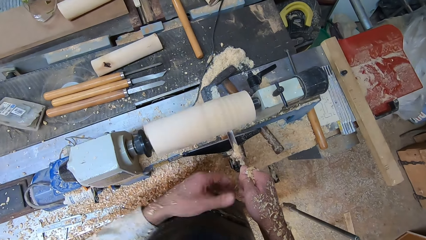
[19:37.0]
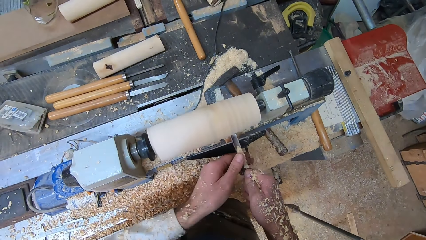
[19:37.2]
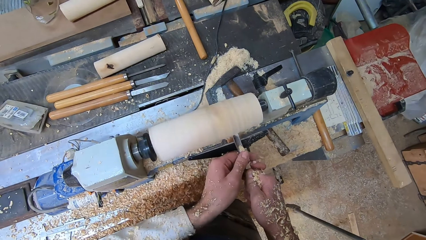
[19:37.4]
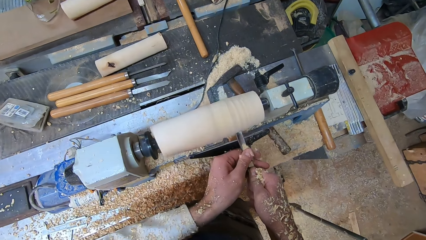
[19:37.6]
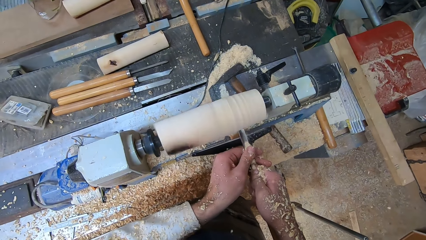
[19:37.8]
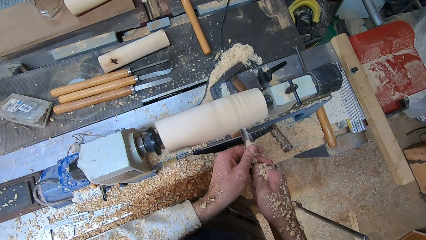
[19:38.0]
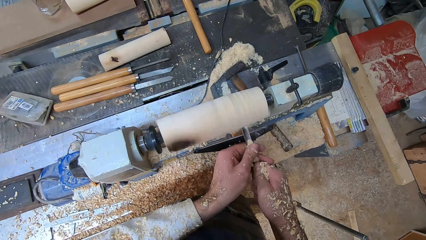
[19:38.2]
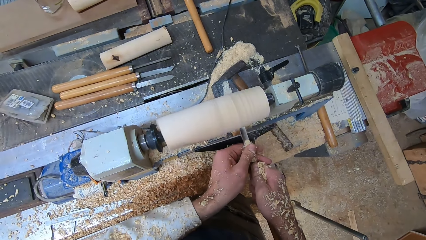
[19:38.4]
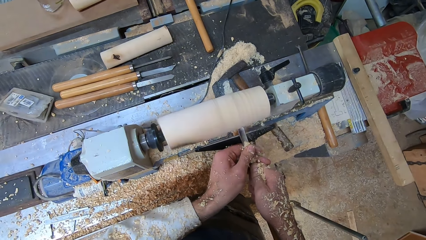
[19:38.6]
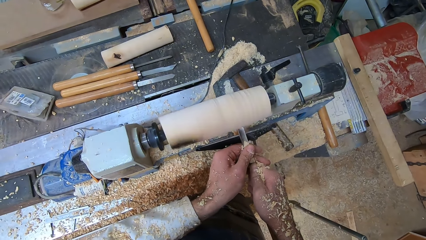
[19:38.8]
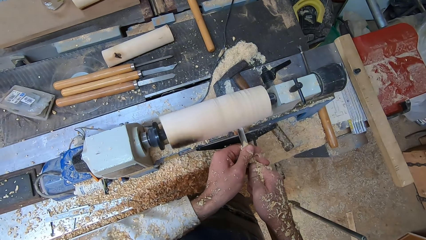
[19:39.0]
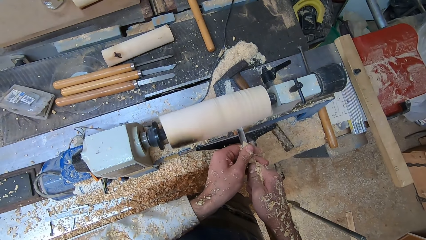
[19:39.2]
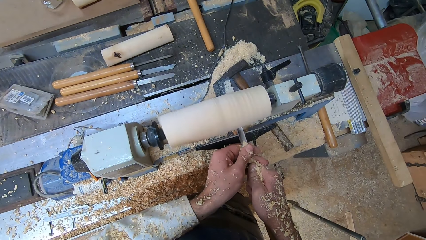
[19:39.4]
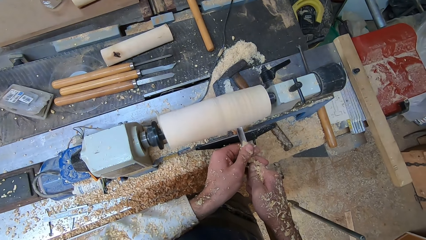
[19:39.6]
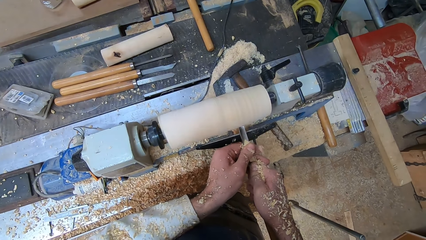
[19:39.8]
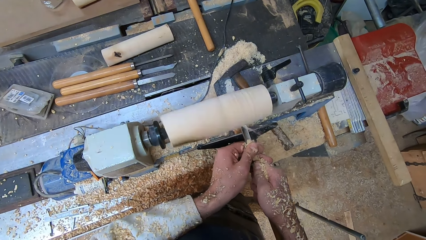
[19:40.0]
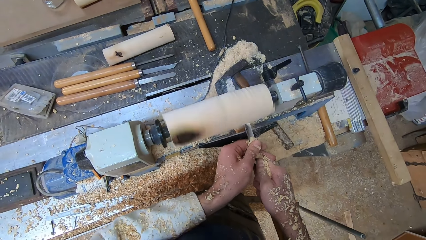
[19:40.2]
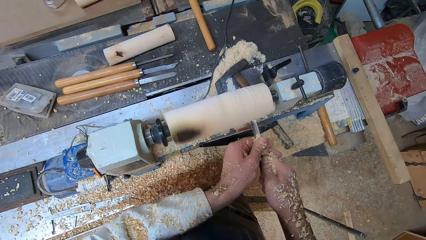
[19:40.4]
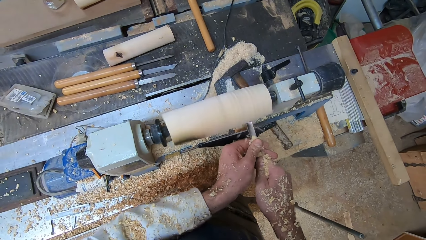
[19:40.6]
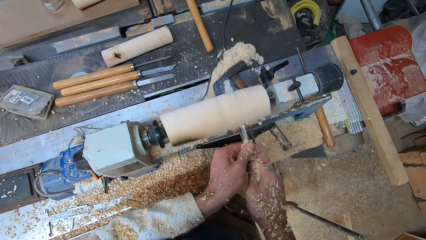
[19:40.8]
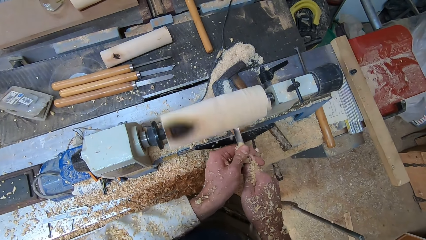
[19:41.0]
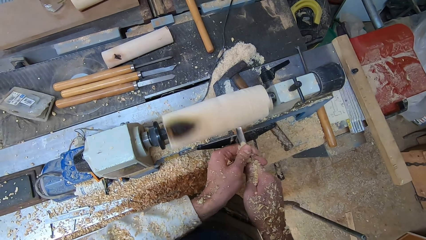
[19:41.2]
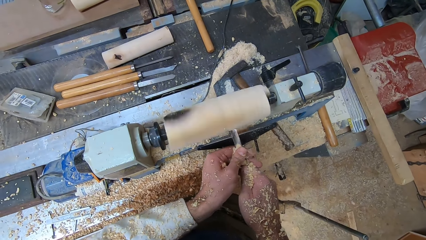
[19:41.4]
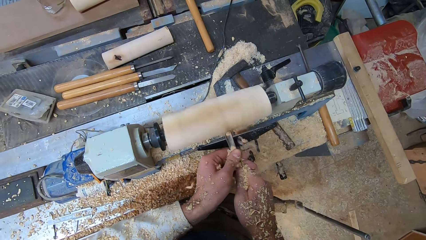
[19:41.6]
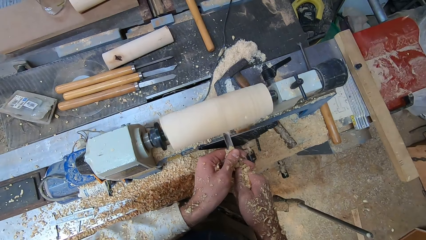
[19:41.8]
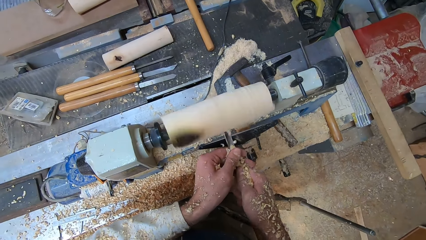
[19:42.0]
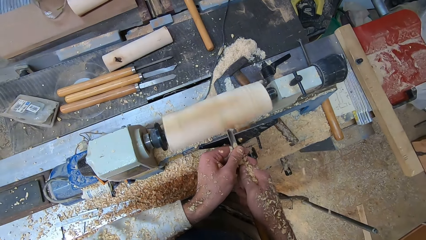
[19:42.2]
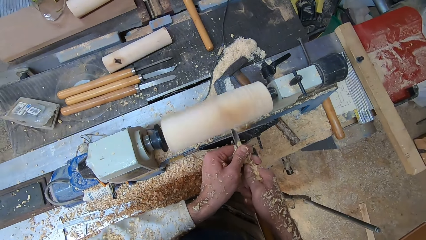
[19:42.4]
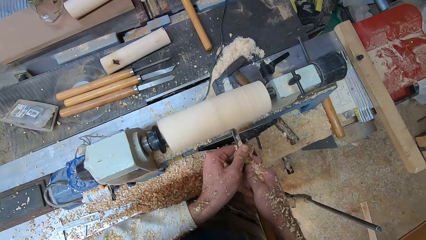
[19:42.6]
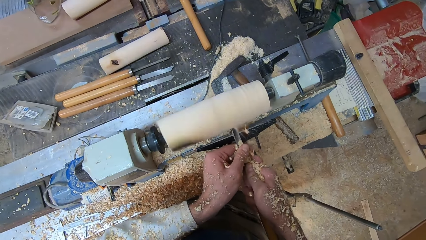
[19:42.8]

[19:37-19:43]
The camera wearer shaves the round wood in the round wood making machine with the gouge in both hands.

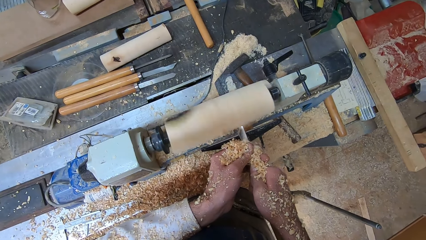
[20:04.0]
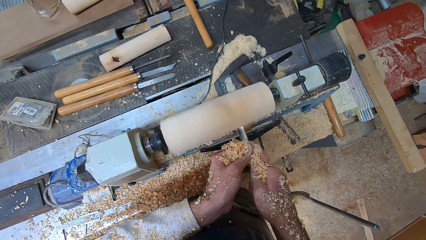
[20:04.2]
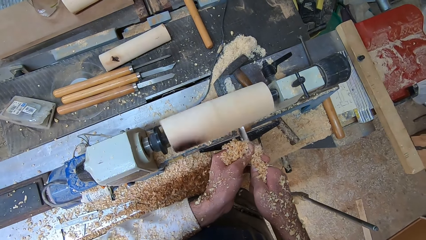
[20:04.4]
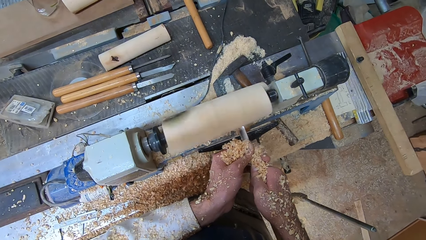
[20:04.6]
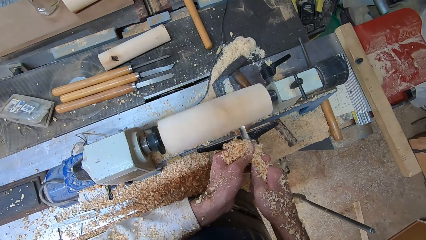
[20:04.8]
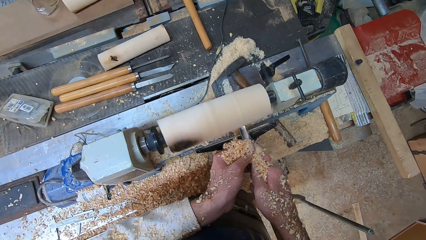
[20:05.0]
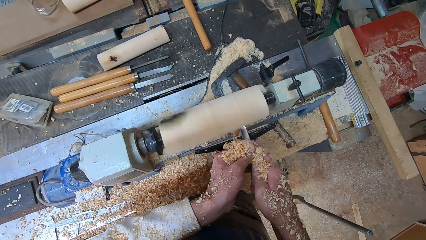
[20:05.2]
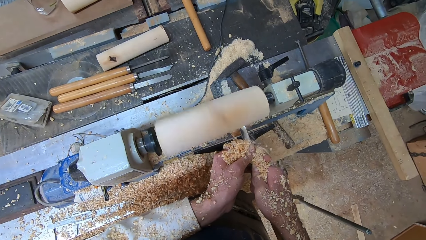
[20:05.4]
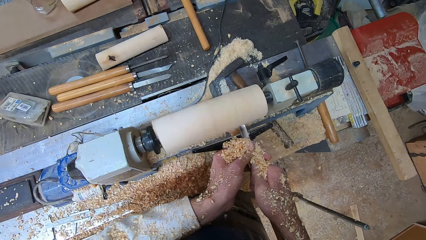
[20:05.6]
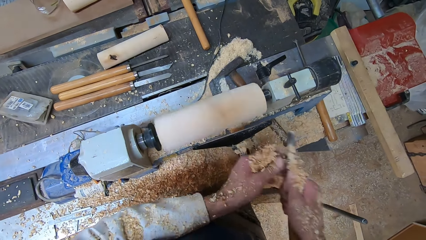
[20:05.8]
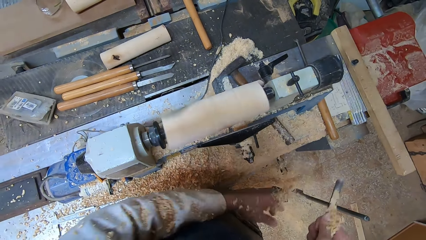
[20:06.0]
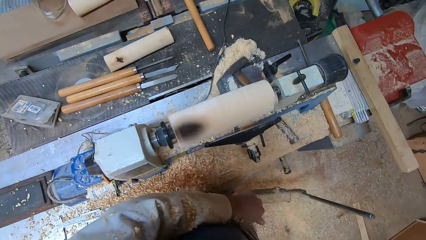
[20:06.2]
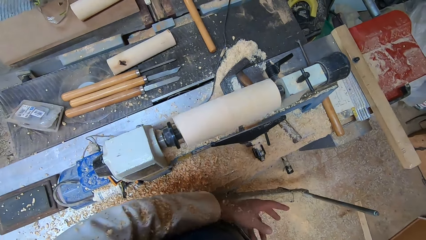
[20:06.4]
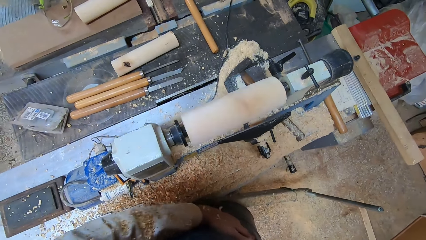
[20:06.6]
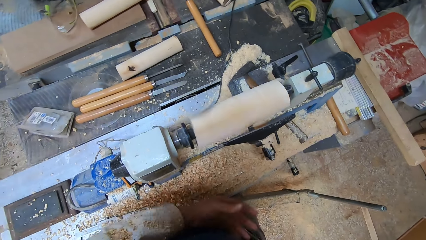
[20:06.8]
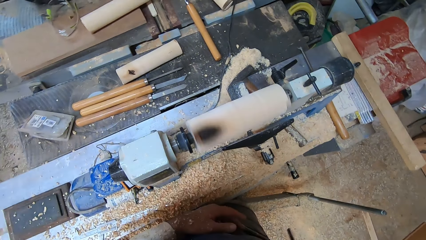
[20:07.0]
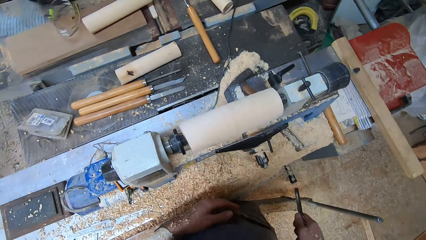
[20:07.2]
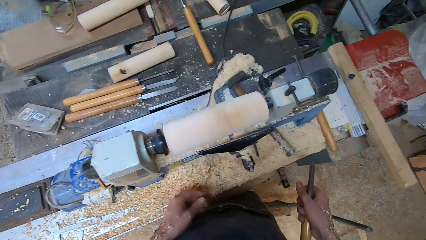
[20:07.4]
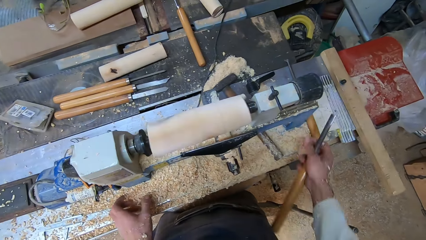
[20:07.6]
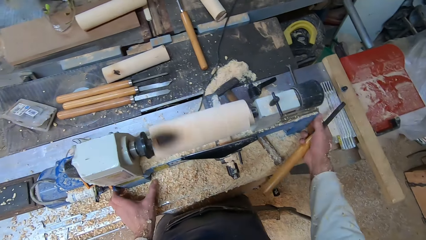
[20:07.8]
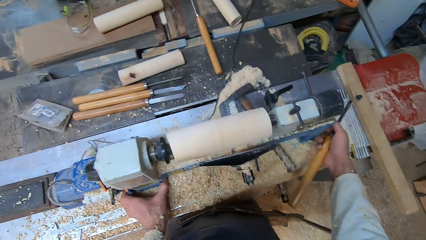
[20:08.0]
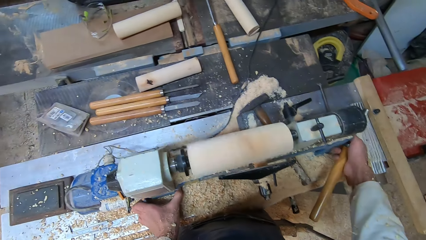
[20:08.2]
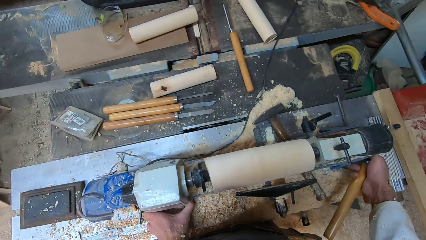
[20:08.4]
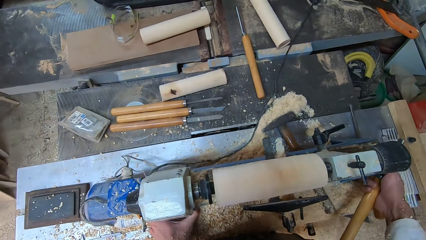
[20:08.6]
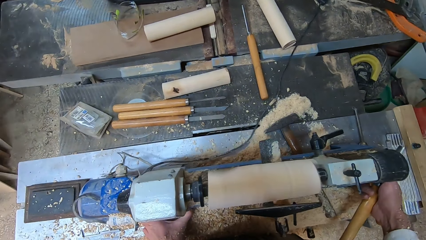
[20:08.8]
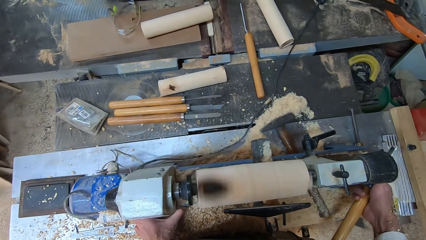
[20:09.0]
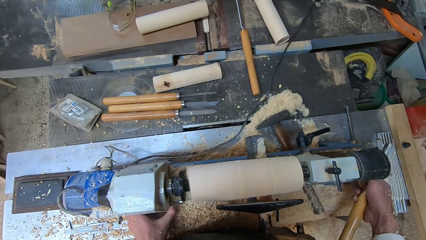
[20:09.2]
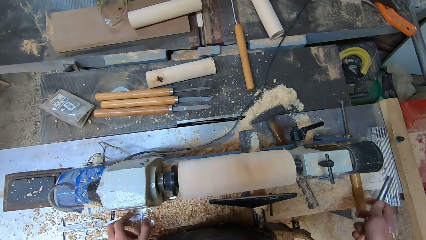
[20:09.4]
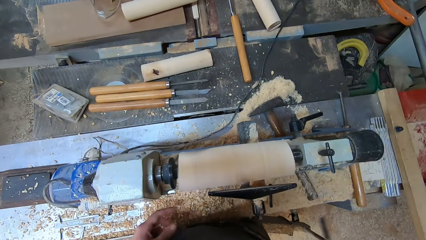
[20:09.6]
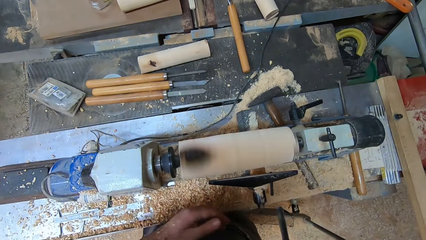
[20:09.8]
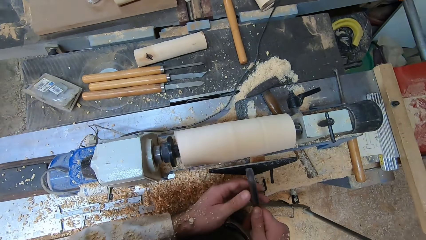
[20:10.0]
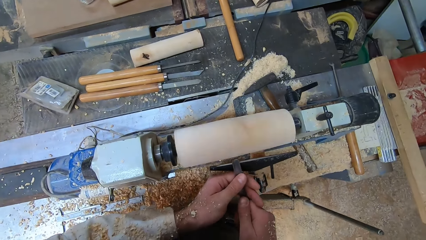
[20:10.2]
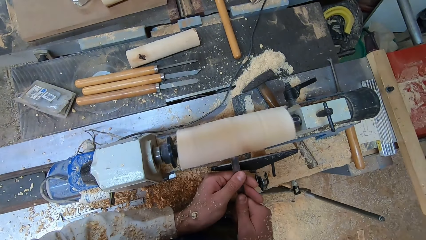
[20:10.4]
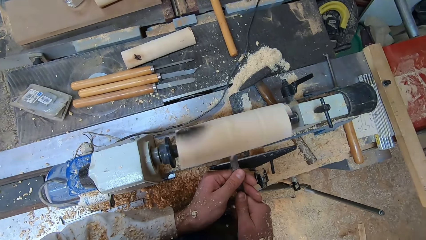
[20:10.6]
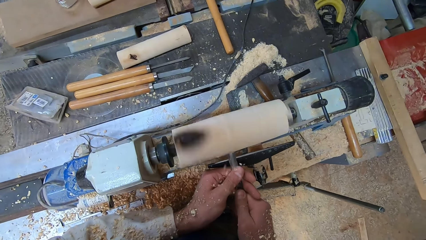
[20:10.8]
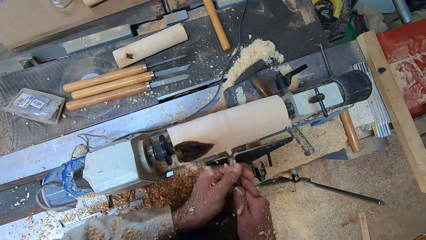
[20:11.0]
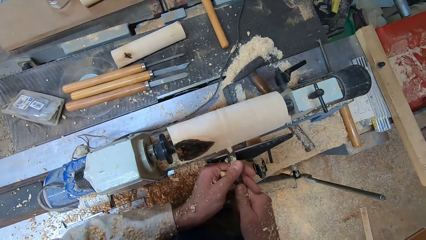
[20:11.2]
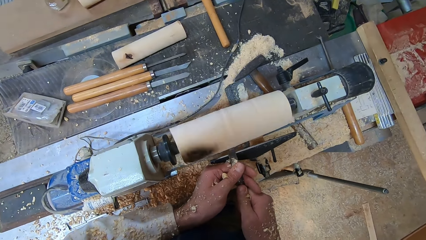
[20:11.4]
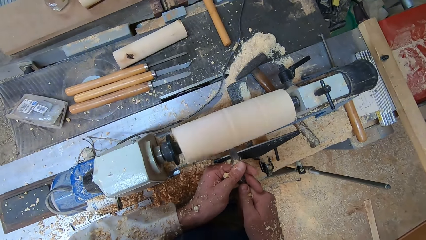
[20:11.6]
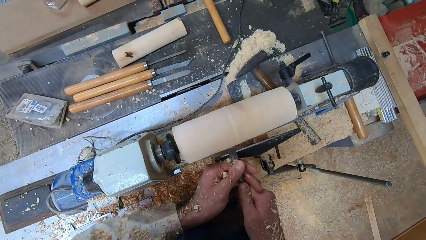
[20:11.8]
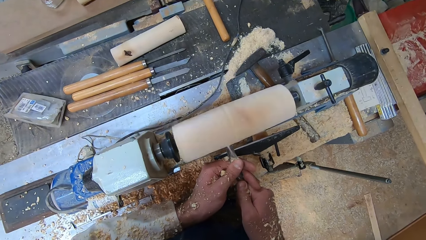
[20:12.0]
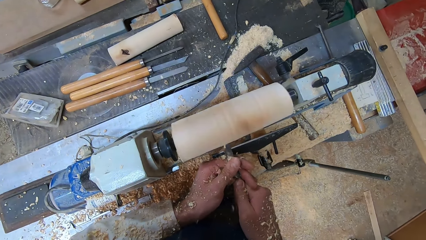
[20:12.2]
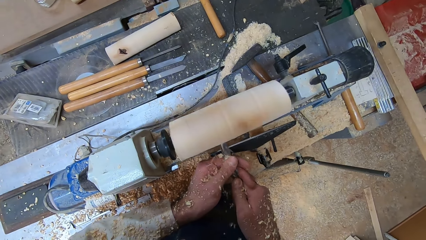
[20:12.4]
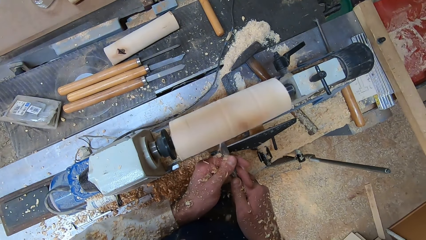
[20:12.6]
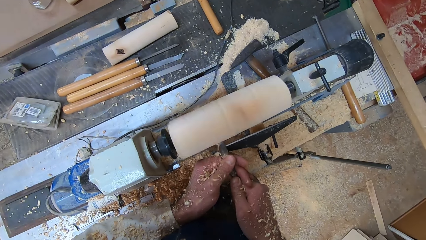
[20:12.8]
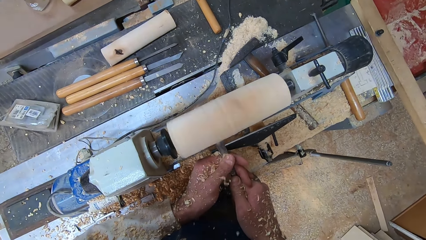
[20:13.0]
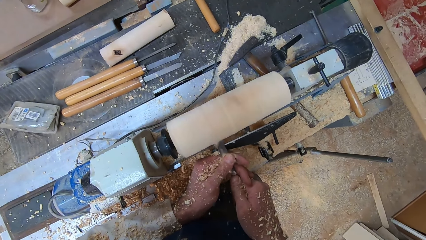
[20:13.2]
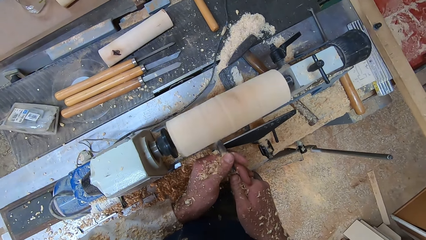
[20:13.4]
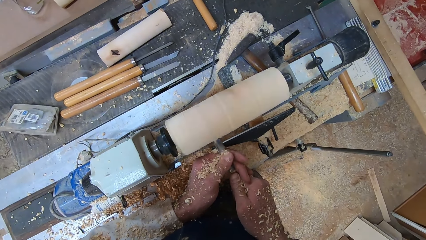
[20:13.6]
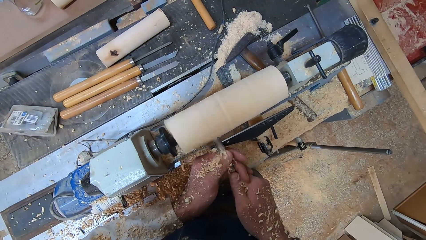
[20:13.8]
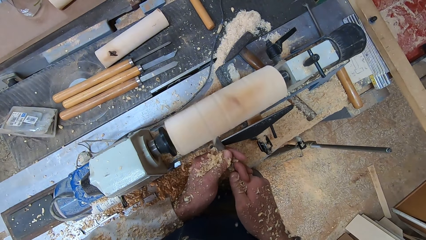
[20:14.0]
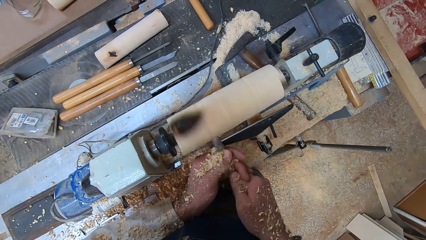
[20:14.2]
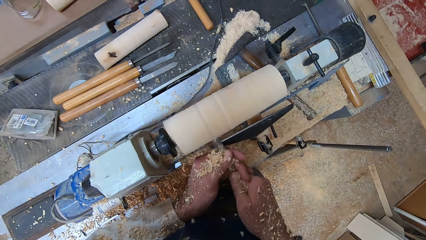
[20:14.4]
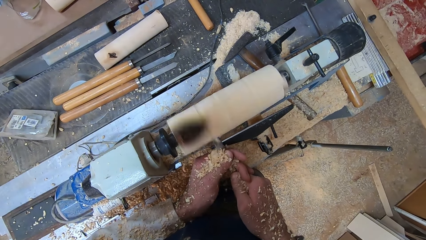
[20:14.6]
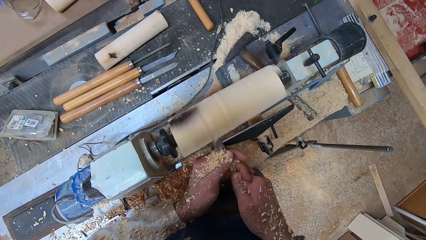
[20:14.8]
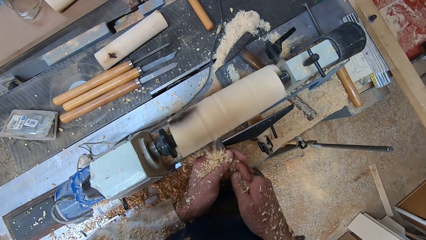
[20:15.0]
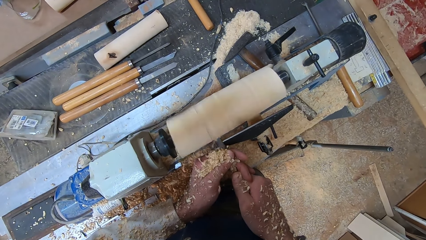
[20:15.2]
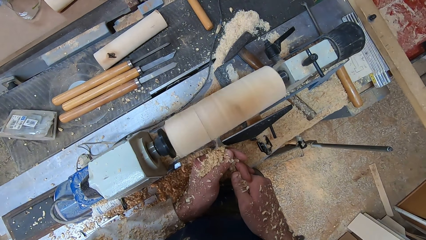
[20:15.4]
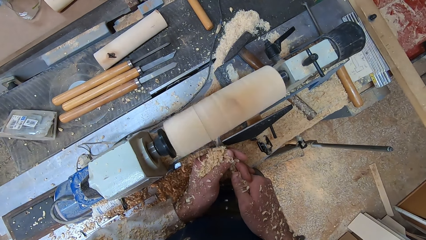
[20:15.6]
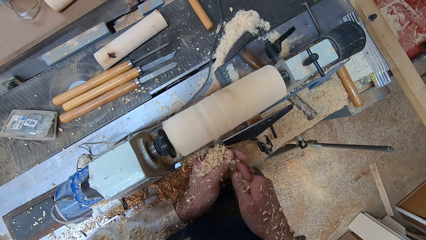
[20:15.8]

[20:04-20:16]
The camera wearer shakes wood shavings off his hands. He holds the gouge in his right hand. He shifts the round wood making machine to the left with both hands. He holds the gouge with both hands. He shaves the round wood in the round wood making machine with the gouge in both hands.
